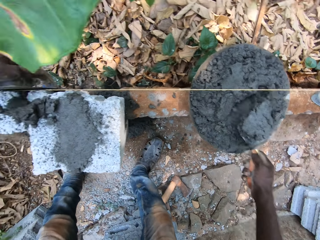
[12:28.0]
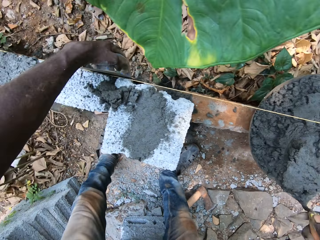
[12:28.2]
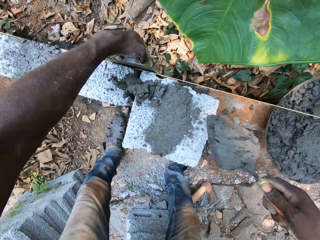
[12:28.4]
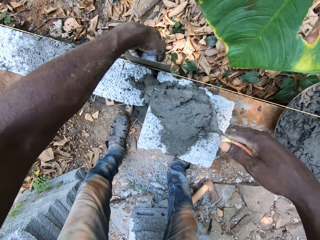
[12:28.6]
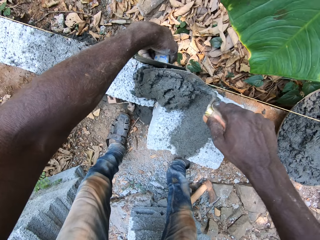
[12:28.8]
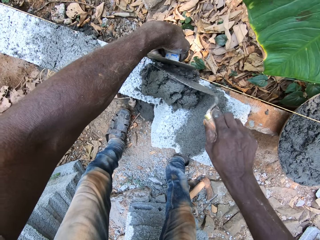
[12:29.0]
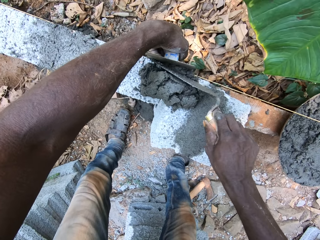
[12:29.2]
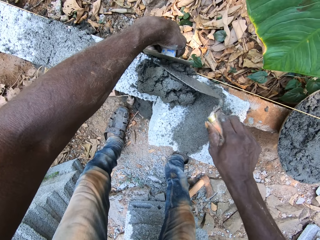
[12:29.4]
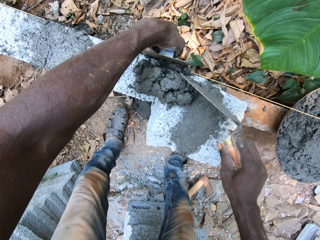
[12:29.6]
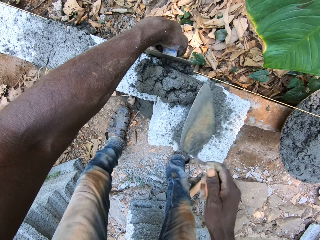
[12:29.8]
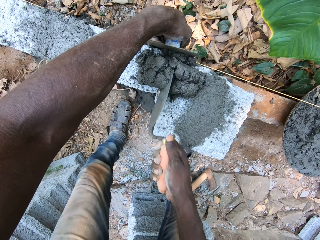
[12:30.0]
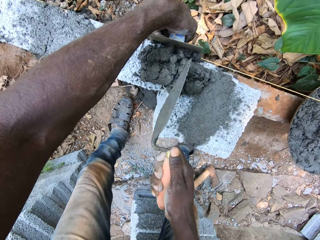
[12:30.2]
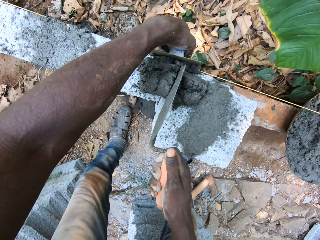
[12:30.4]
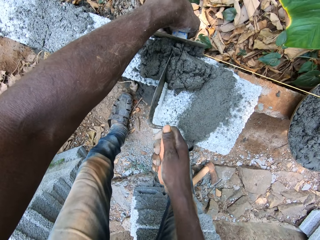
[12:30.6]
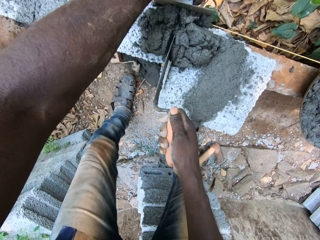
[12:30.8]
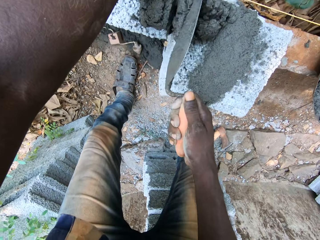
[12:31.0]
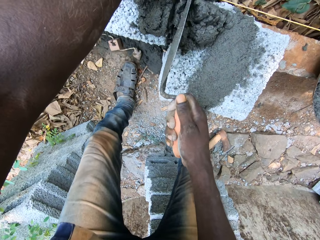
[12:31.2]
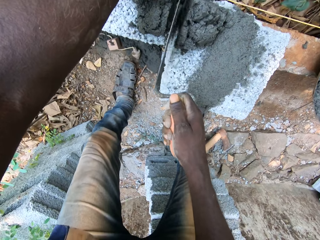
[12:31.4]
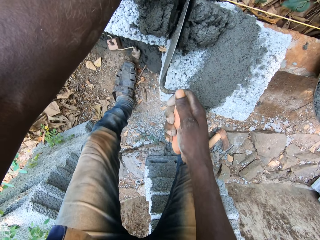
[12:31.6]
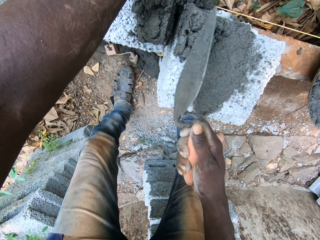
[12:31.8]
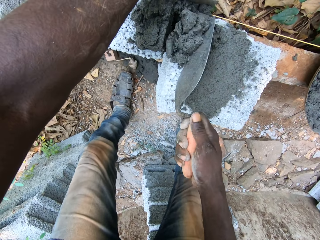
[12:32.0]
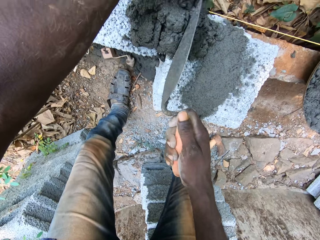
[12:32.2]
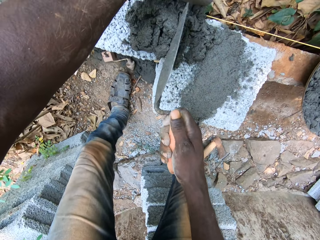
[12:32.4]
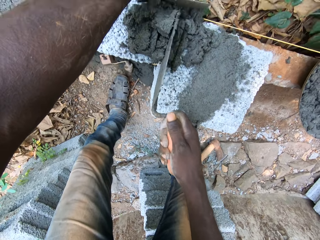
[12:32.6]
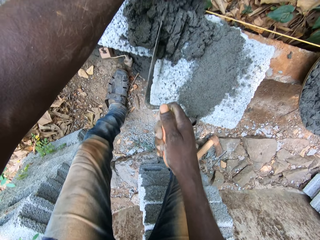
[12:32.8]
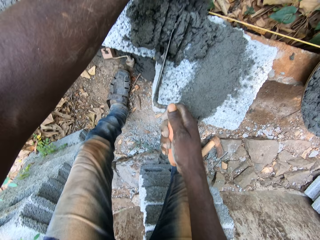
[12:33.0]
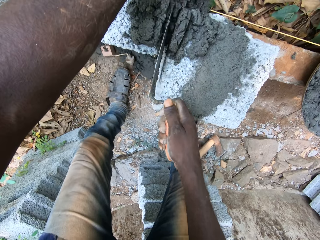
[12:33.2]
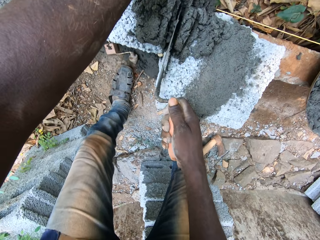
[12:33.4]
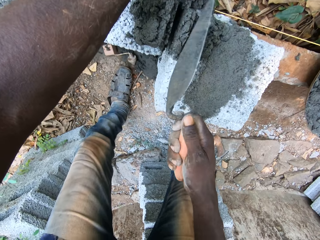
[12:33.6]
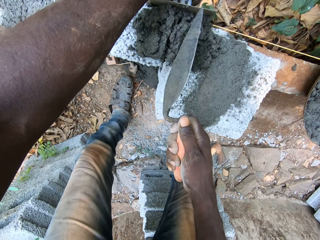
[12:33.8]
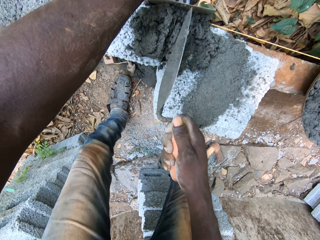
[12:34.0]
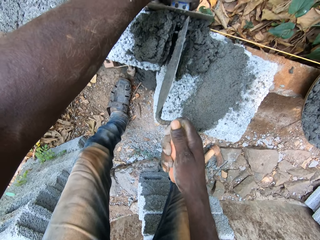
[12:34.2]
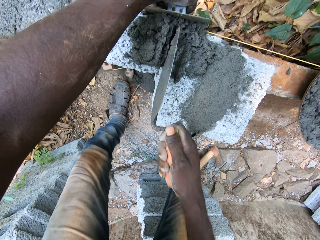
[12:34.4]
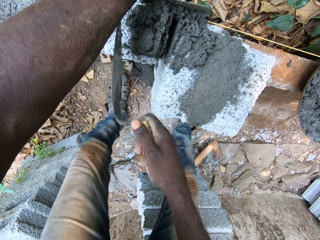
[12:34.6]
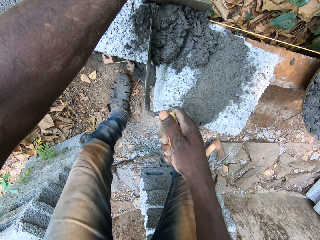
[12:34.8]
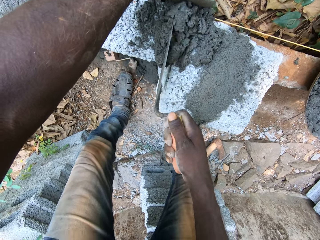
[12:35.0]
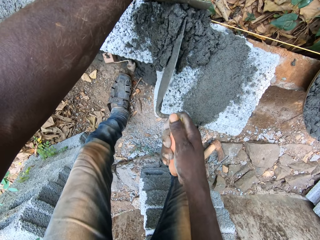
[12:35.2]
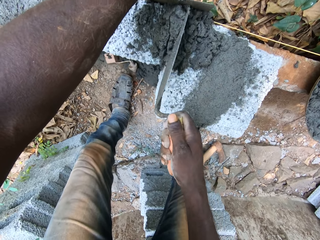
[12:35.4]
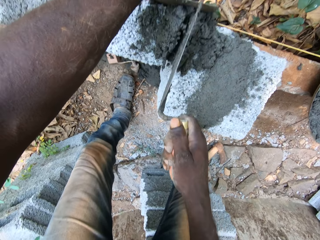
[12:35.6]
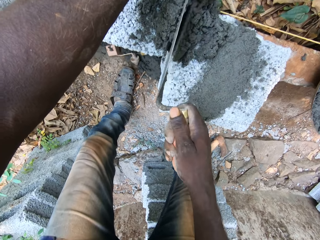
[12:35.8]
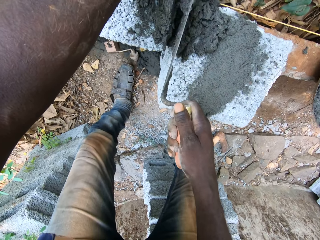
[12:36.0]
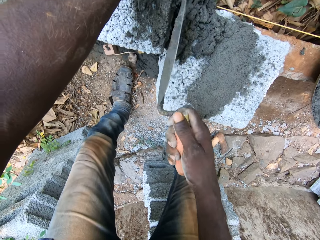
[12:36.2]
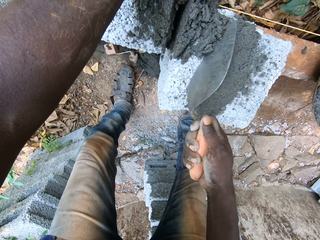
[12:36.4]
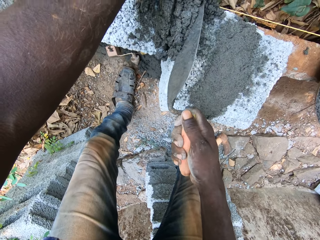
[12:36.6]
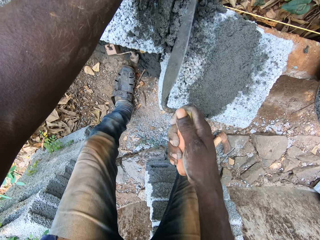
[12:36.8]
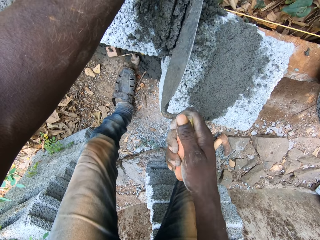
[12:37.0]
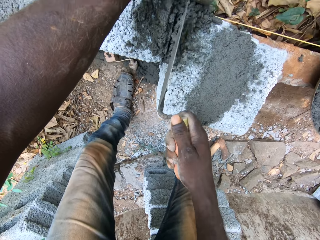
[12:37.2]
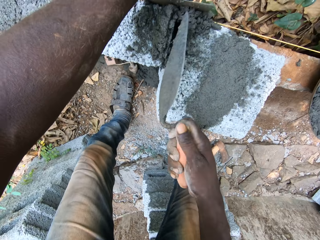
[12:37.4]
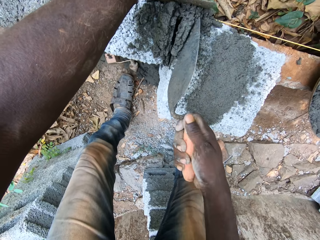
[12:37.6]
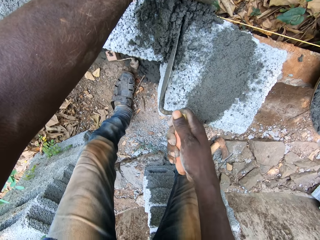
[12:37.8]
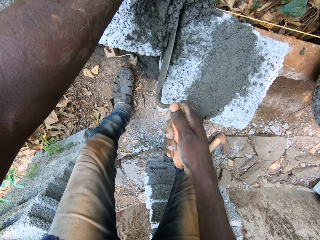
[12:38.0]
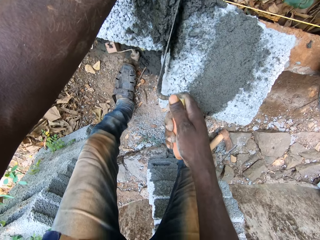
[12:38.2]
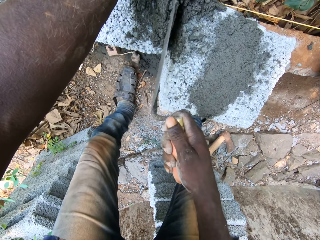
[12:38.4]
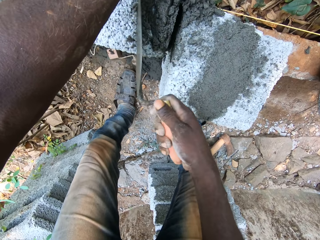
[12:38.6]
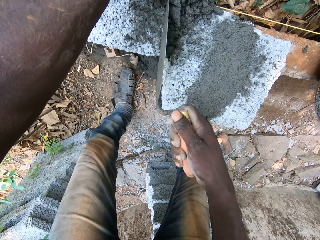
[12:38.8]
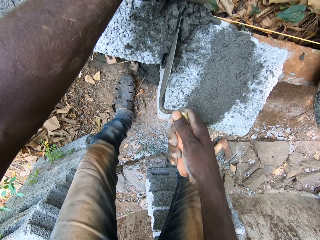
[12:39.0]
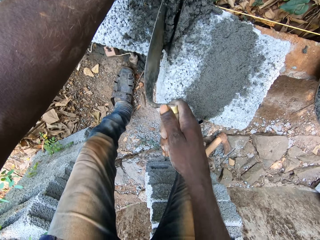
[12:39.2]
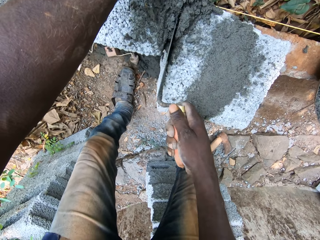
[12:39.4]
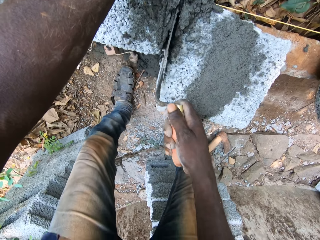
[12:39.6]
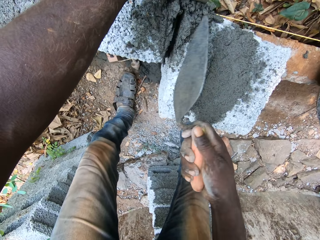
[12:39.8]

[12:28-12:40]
The camera wearer applies cement on the block with the trowel in his right hand.

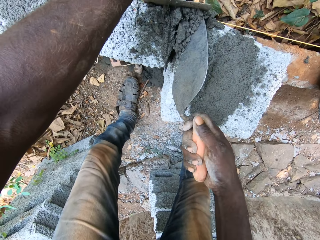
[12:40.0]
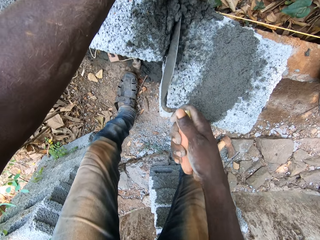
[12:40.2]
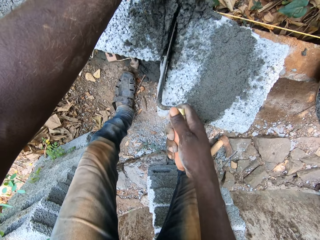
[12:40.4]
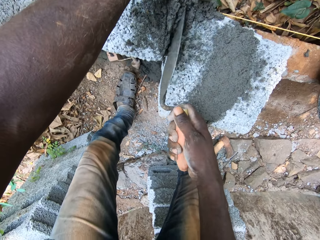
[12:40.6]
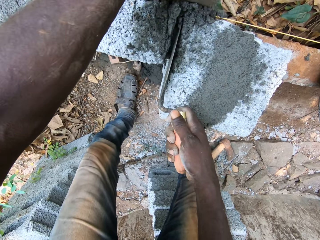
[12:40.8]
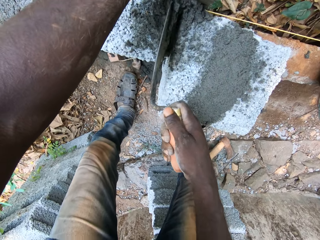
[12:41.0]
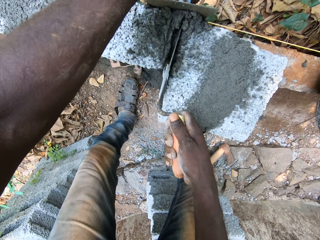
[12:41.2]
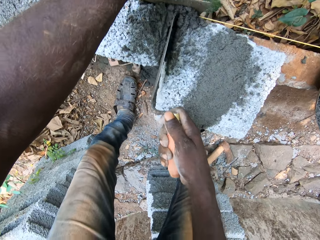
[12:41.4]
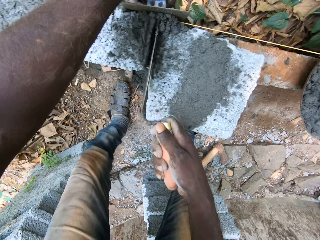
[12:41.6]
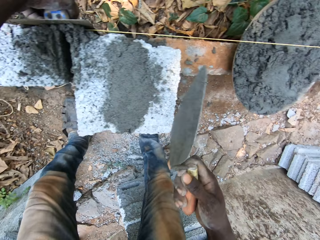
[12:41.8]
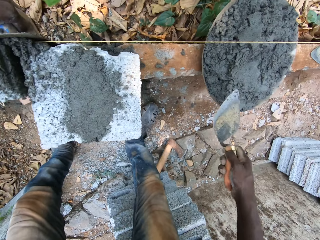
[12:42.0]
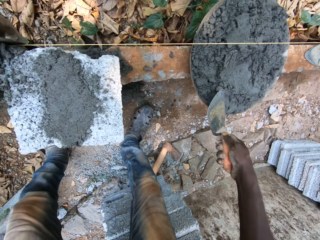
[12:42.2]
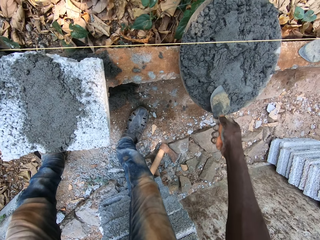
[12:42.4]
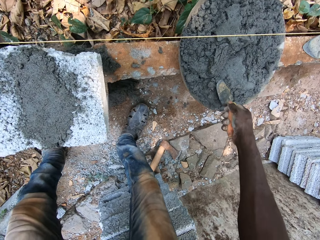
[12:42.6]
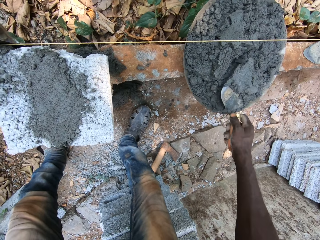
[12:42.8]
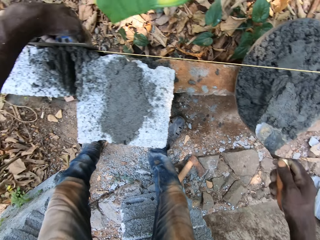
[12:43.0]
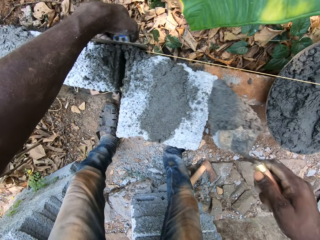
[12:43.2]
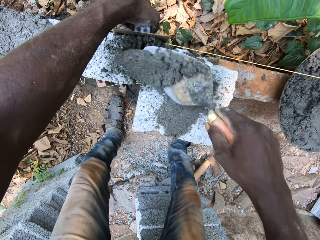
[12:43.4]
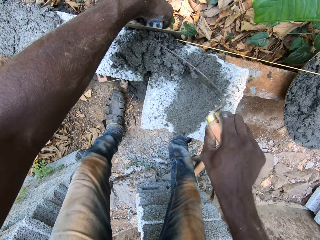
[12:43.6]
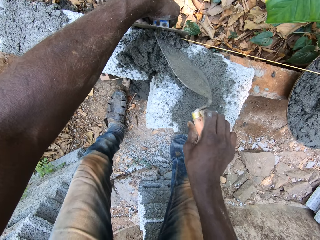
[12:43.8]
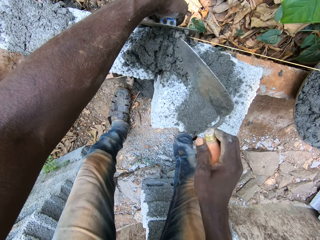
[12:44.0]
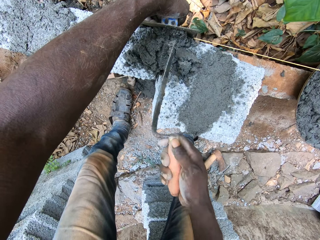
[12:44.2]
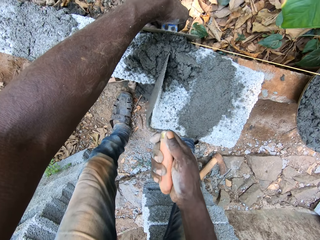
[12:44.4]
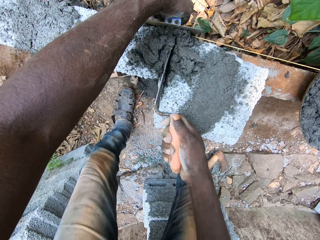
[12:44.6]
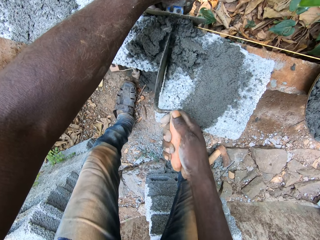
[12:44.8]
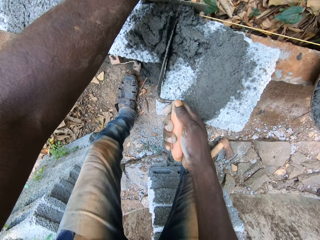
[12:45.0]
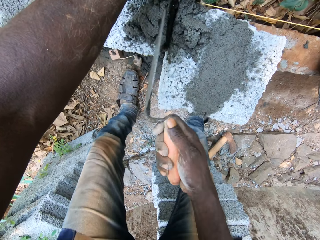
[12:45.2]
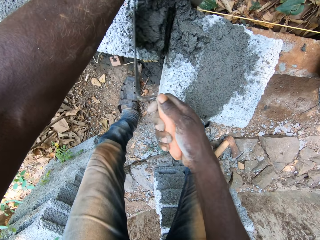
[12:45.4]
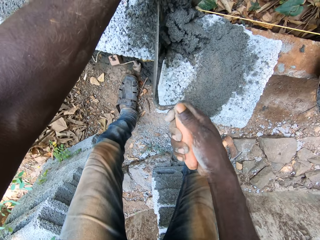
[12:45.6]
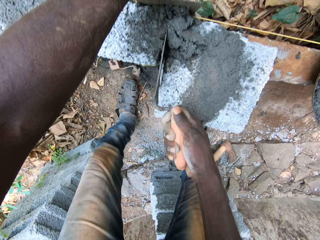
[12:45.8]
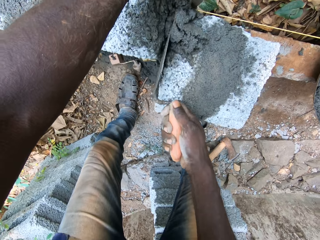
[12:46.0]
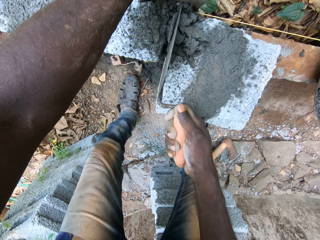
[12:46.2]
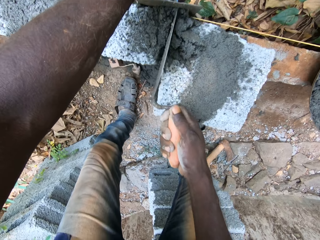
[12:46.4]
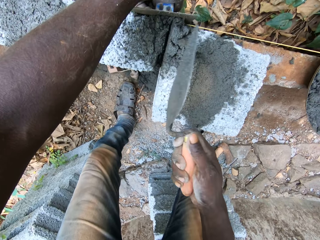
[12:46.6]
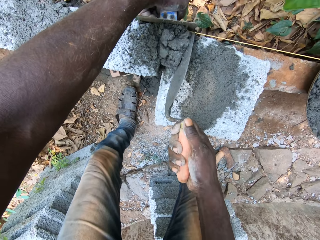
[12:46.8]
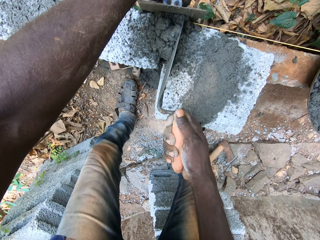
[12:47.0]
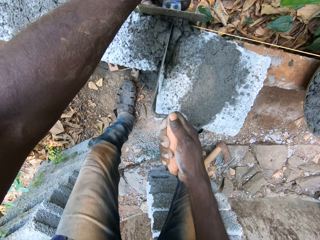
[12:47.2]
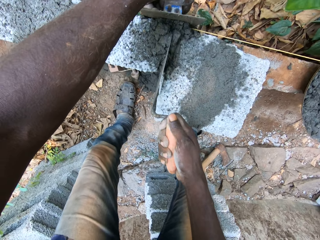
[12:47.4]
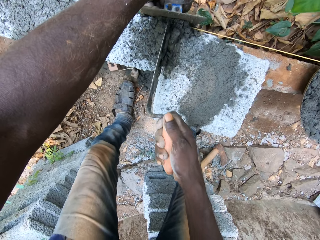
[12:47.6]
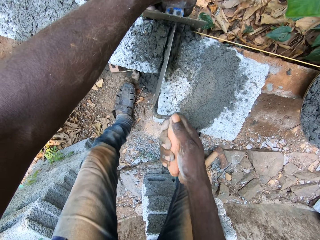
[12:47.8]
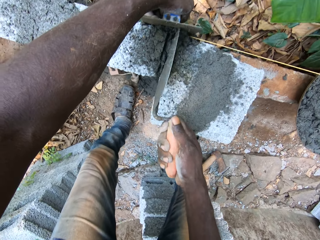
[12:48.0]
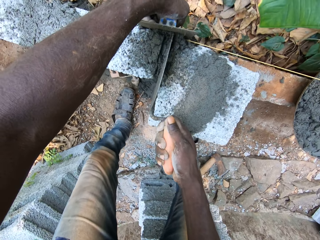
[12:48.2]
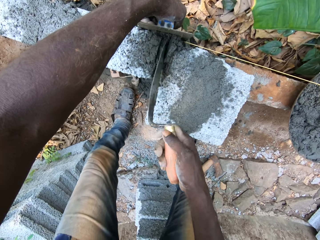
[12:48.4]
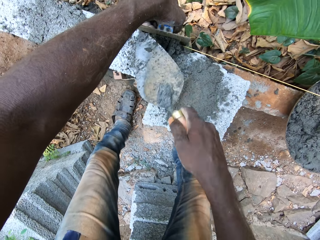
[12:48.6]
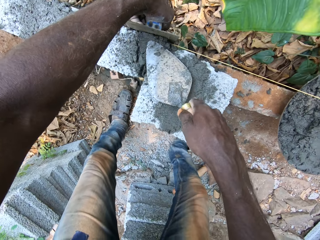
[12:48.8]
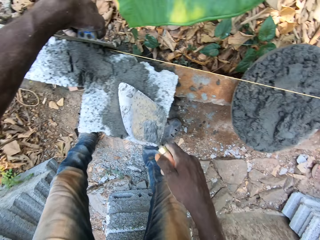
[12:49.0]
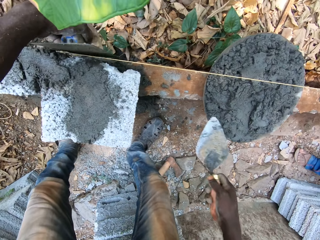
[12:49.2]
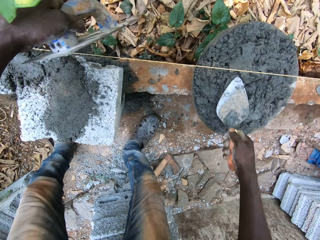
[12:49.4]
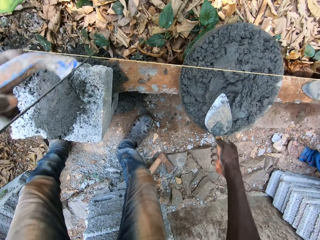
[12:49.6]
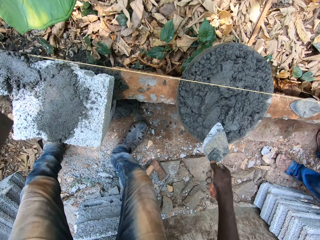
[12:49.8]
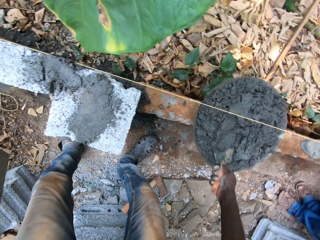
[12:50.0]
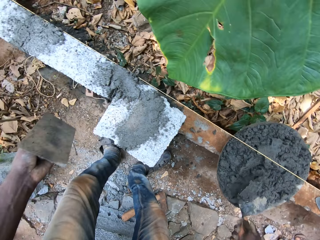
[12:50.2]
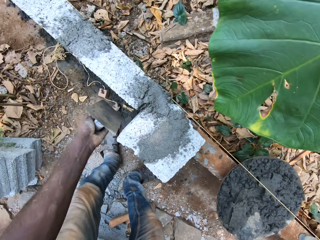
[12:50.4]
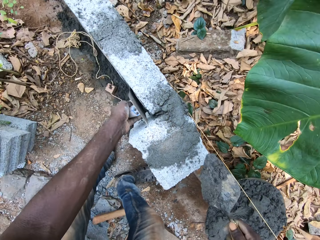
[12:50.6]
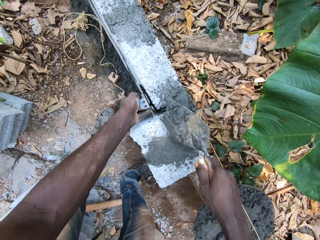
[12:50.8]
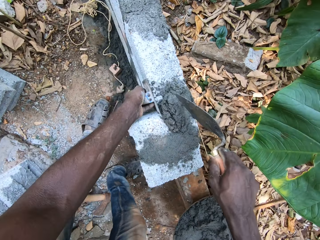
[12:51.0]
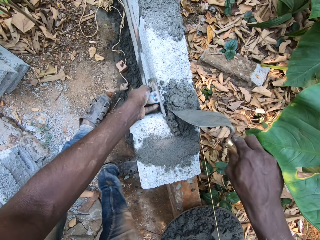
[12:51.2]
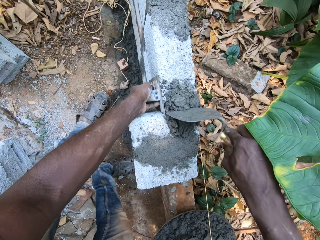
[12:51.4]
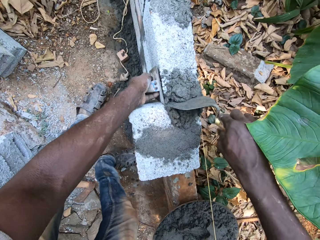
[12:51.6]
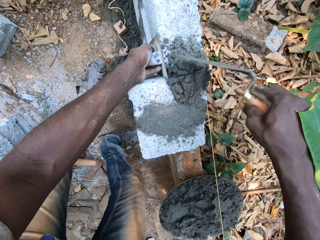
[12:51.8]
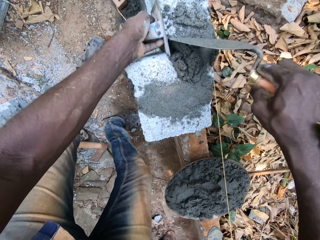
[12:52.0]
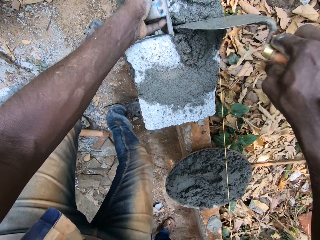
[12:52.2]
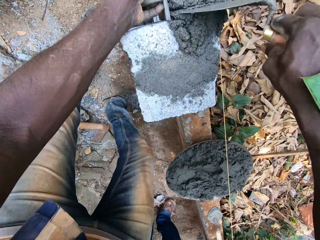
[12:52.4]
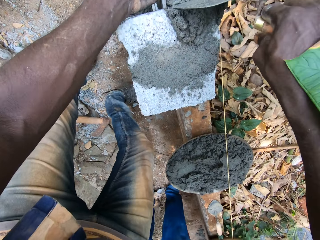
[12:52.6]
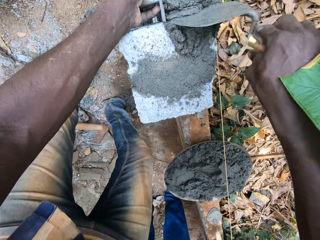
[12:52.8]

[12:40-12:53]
The camera wearer picks cement from the tray of cement with the trowel in his right hand. He applies cement on the block with the trowel in his right hand. He picks cement from the tray of cement with the trowel in his right hand. He applies cement on the block with the trowel in his right hand.
